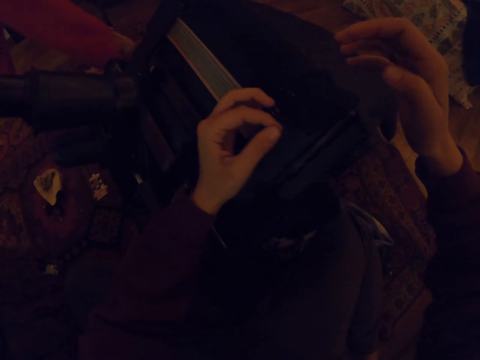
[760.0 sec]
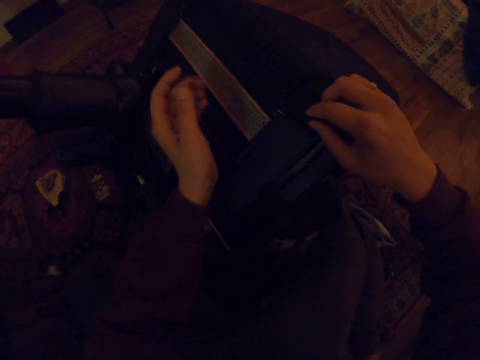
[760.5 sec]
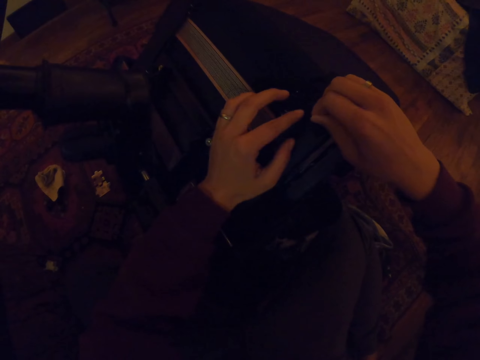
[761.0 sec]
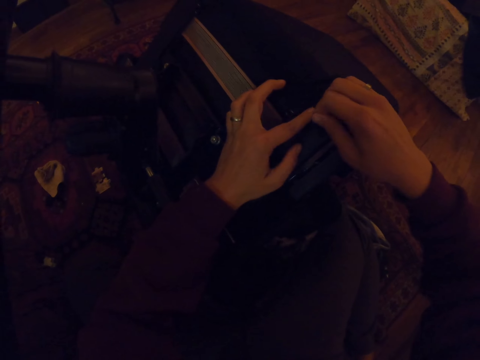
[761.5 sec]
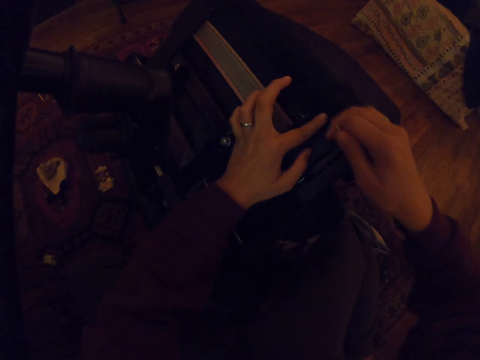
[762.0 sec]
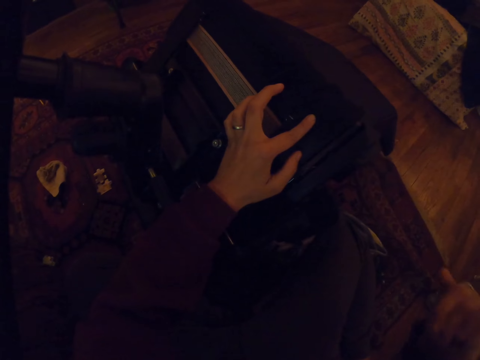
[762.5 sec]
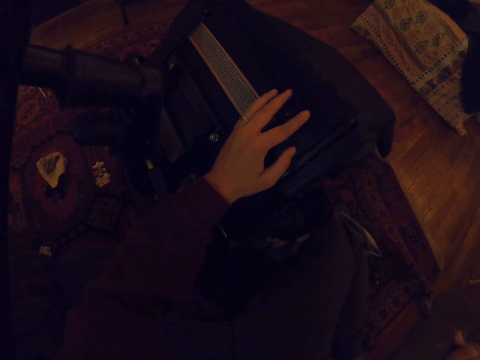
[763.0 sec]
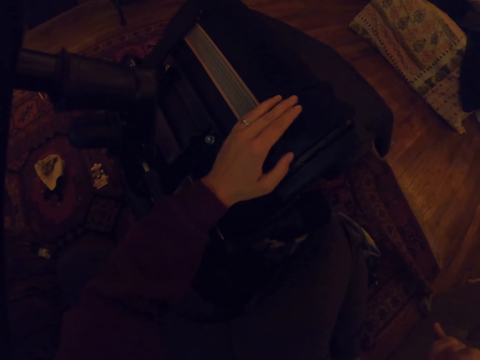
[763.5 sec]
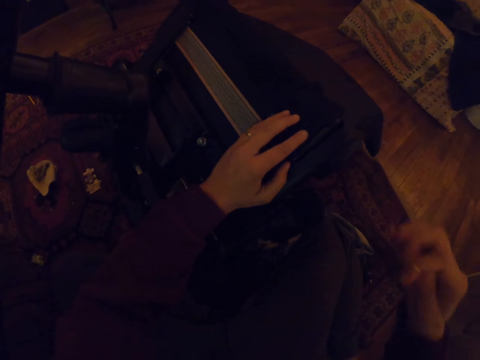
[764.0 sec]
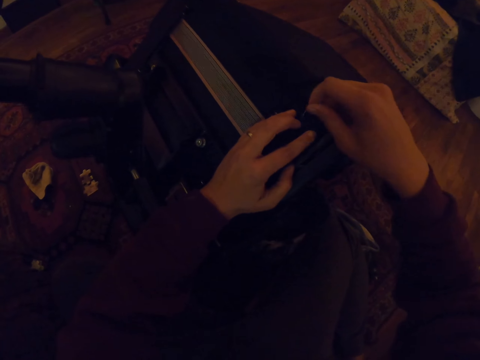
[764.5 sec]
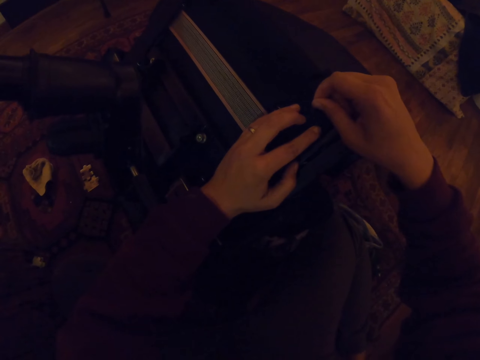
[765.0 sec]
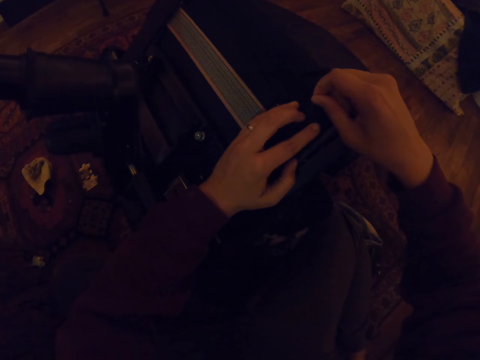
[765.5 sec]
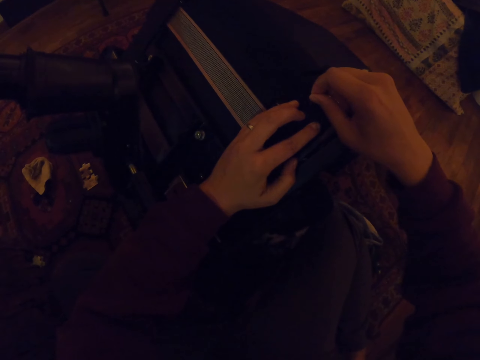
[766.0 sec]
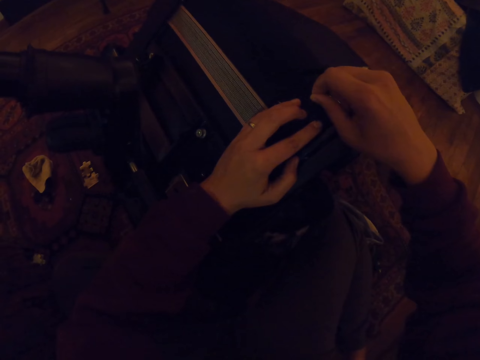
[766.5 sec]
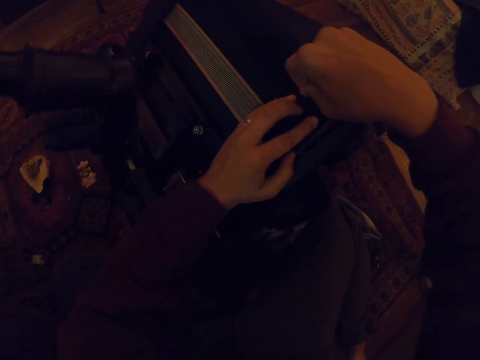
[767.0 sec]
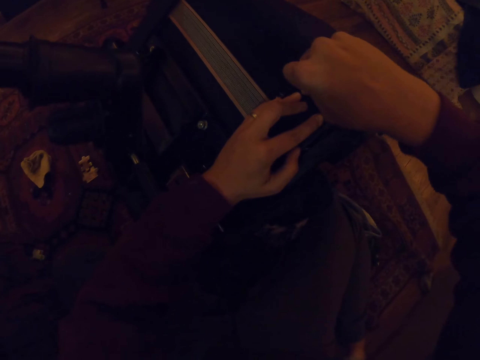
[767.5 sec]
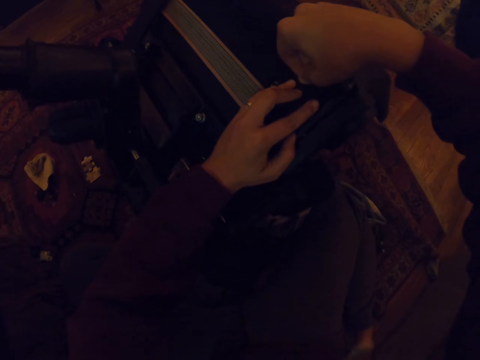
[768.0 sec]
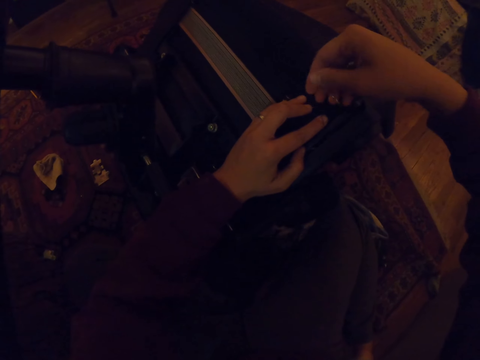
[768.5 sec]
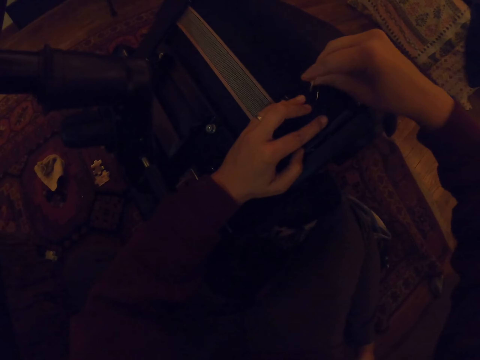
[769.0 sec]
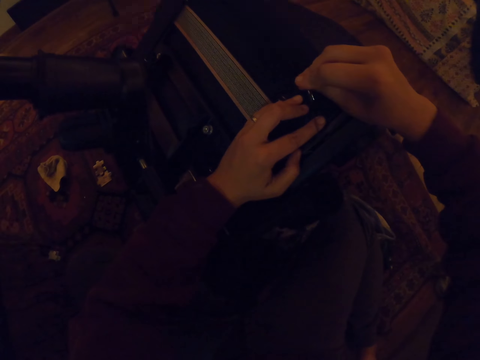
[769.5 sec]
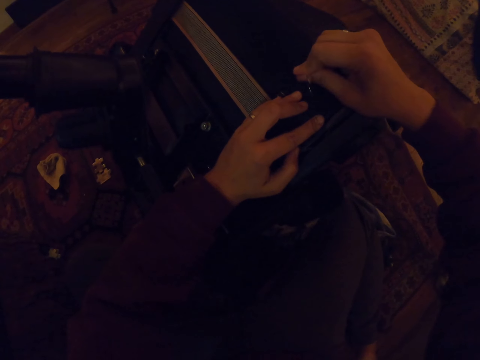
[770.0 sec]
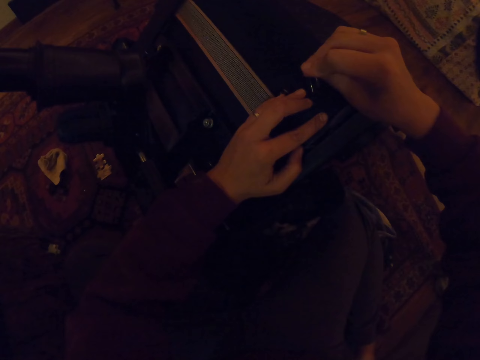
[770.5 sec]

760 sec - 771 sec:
The camera wearer stretches the thread. They fix the curved hand needle.

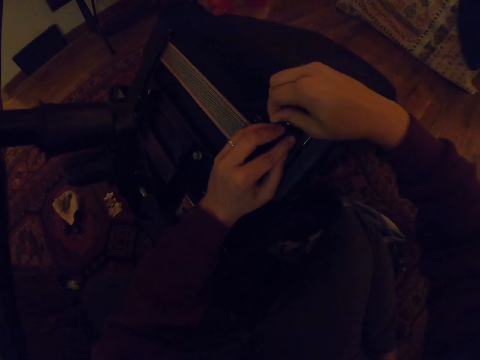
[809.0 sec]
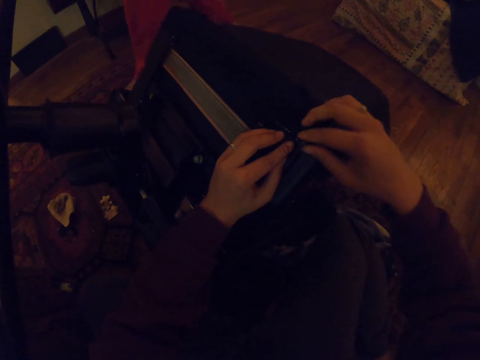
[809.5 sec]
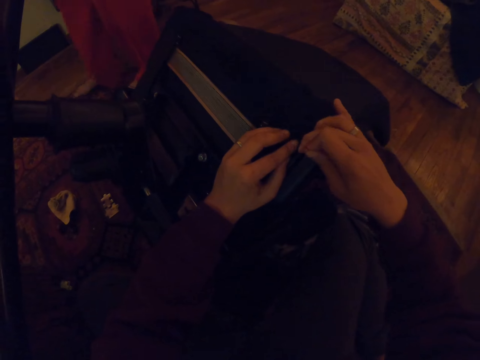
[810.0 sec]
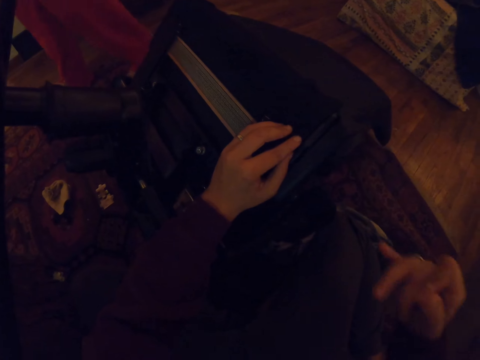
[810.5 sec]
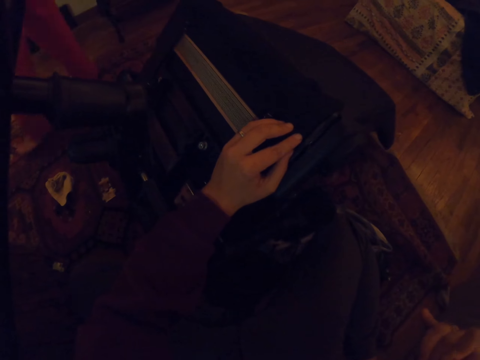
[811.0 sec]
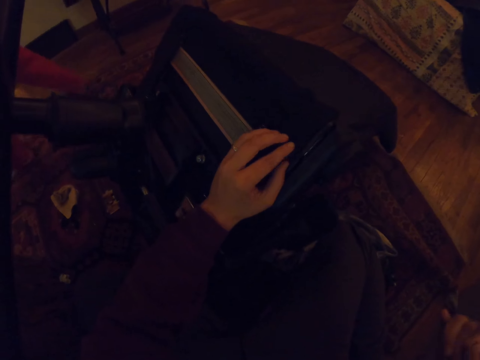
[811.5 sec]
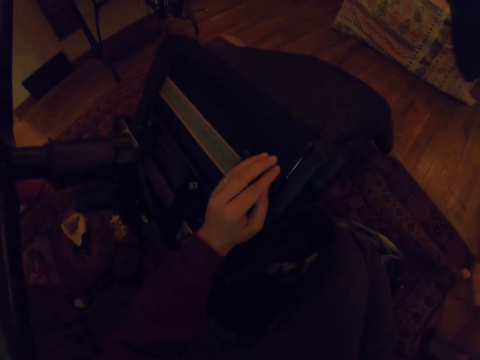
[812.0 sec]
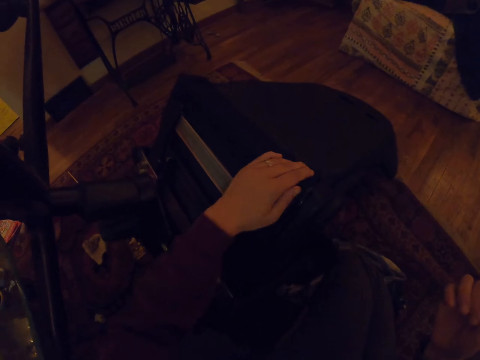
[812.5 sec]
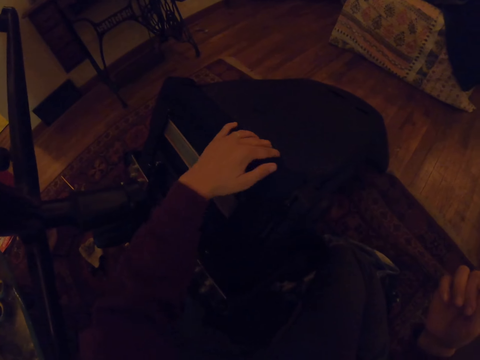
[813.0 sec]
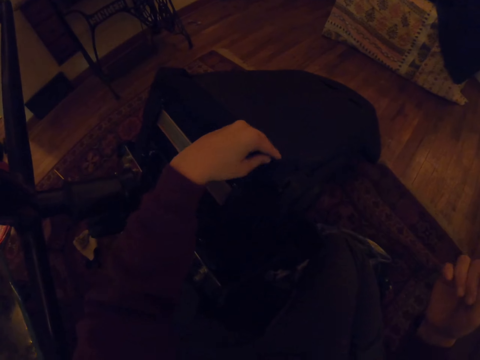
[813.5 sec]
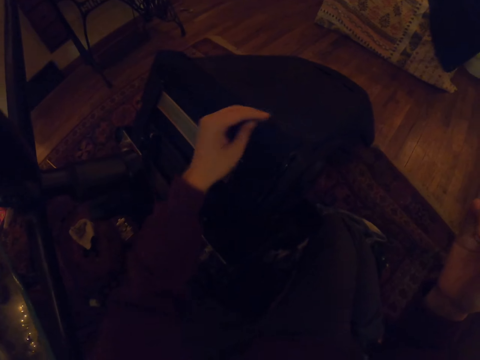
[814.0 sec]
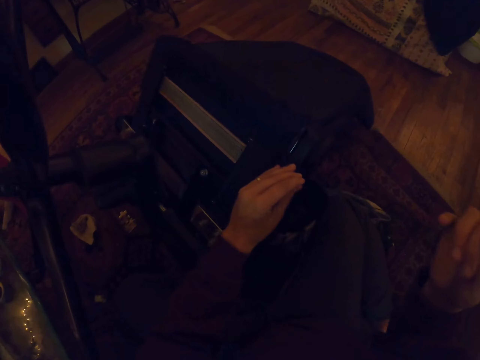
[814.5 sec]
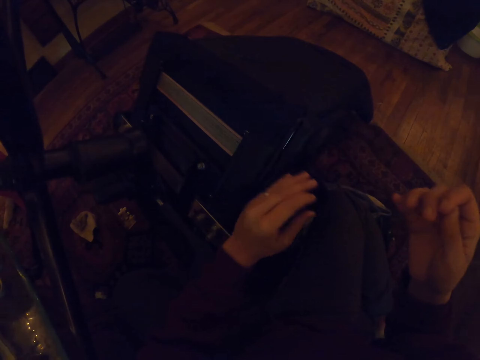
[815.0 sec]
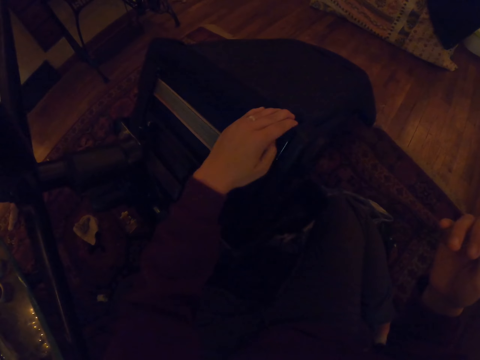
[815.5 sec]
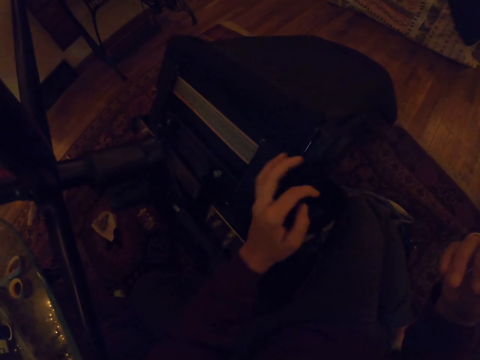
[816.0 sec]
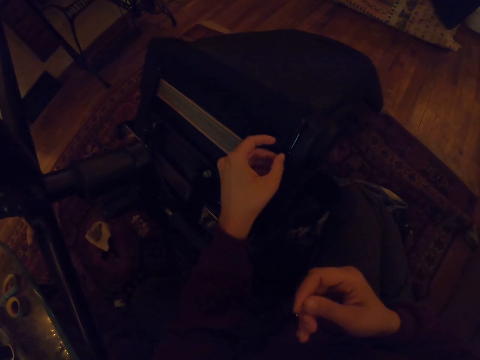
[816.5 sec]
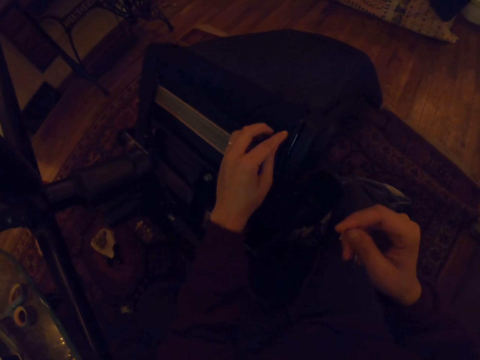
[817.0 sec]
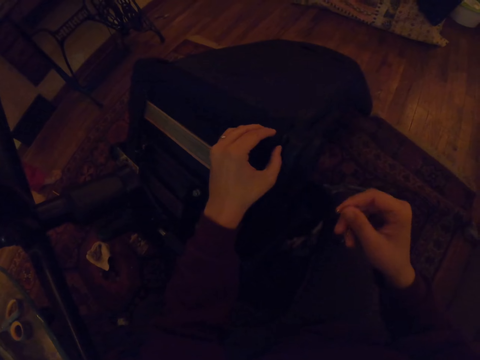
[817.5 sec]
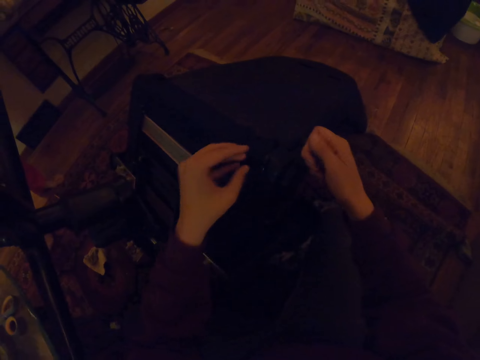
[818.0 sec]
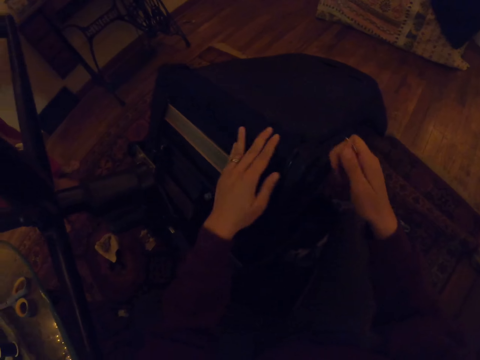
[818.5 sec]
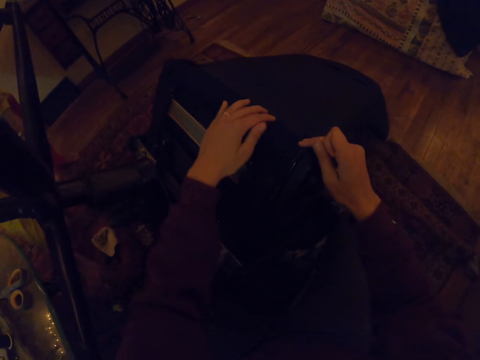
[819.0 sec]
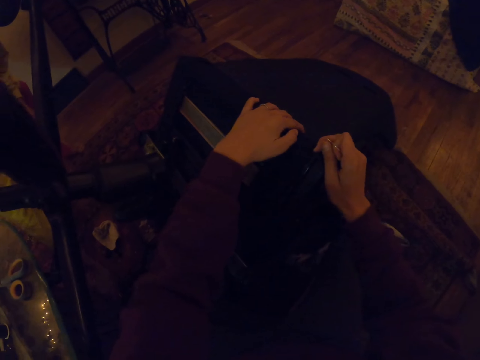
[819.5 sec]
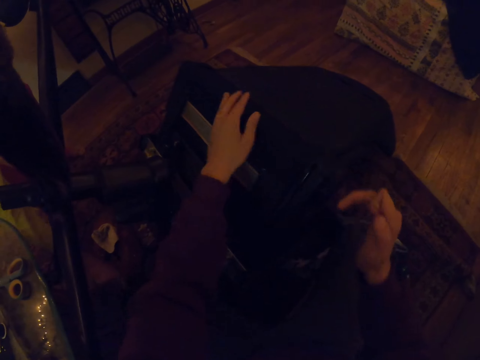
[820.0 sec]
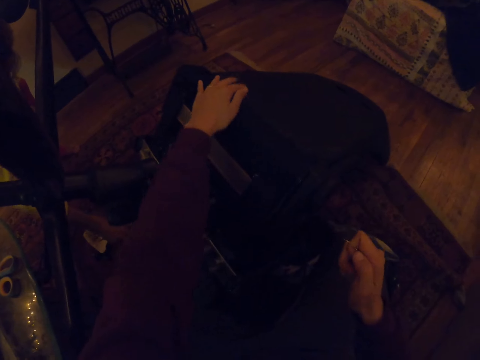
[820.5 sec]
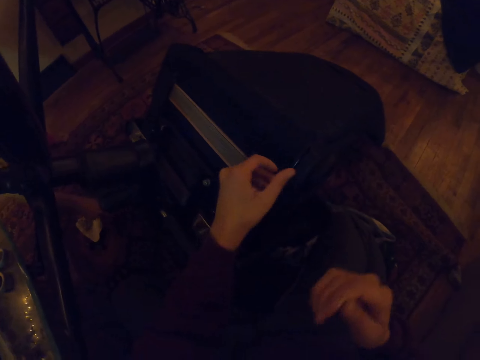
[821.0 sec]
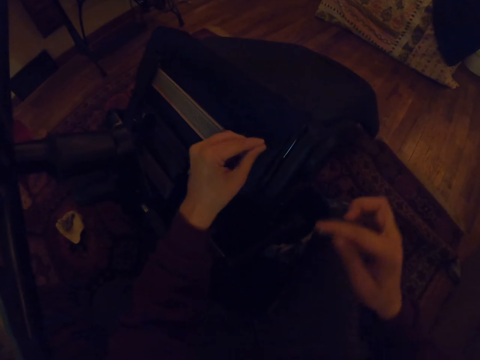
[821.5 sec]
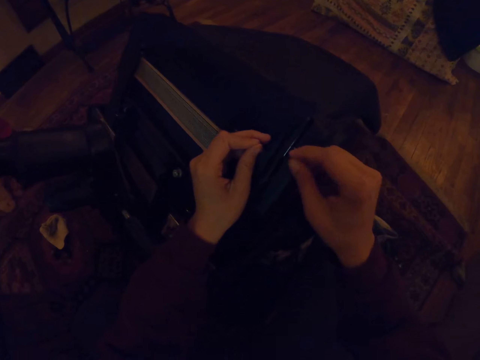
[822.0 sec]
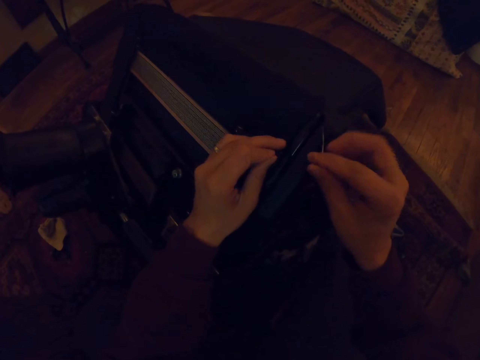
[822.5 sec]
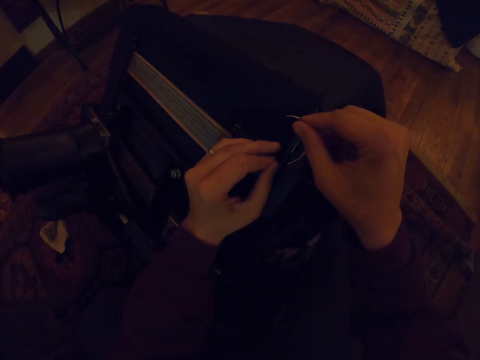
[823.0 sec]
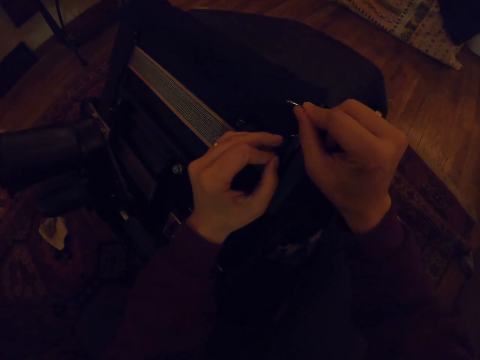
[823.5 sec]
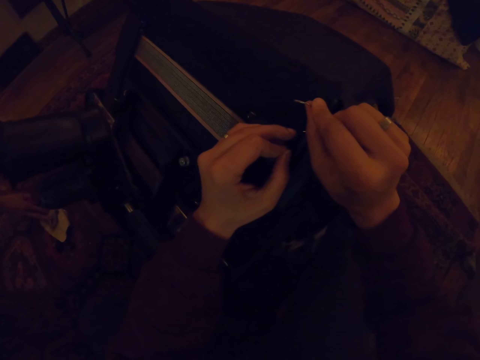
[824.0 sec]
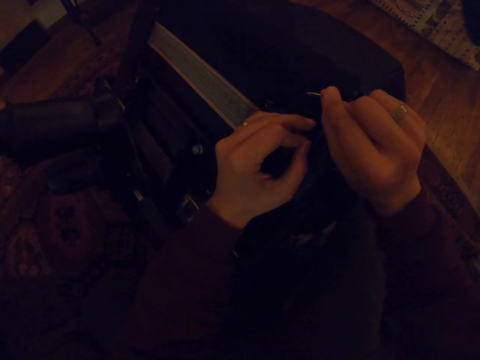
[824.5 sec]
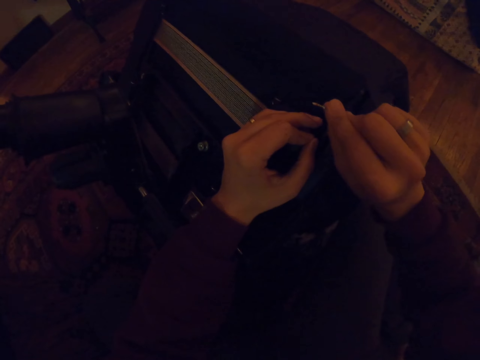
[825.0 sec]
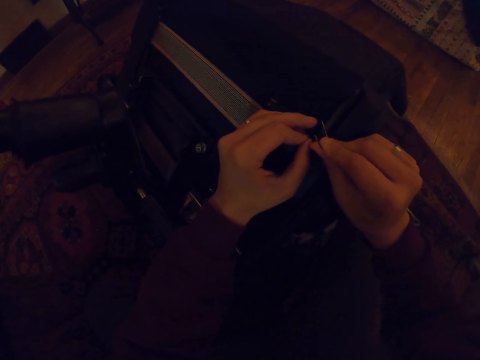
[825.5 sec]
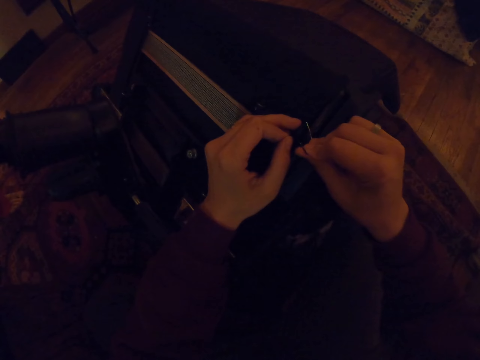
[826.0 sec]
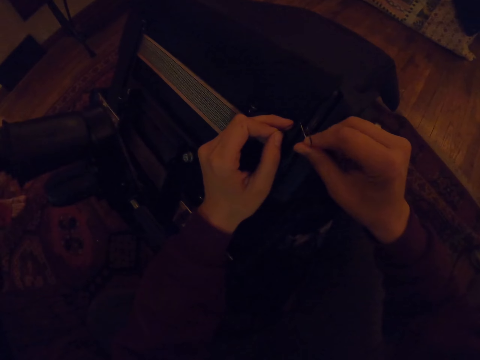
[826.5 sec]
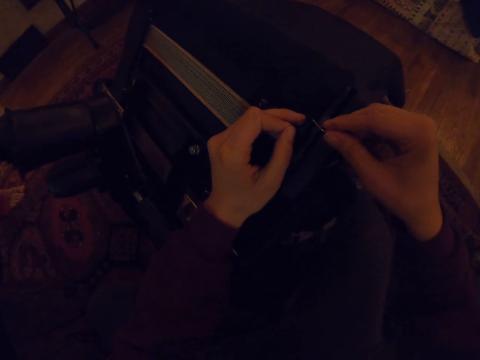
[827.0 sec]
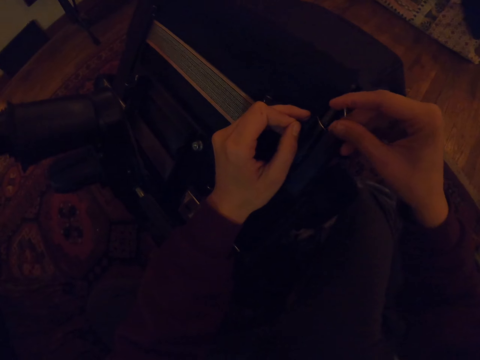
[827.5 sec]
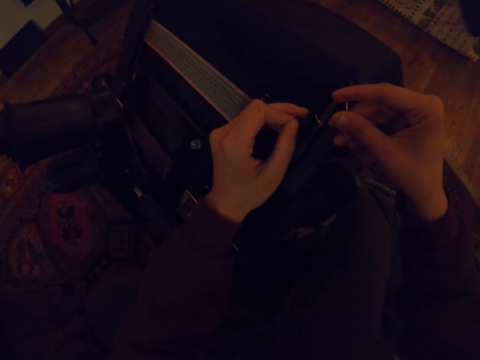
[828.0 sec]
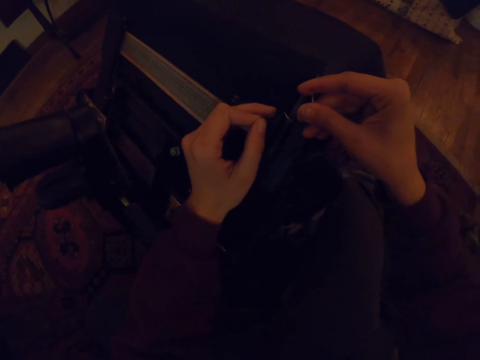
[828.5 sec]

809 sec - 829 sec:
The camera wearer stretches the thread. They stretch with hands. They fix the curved hand needle.
